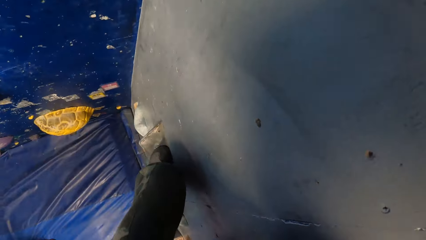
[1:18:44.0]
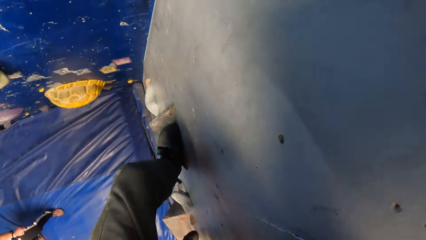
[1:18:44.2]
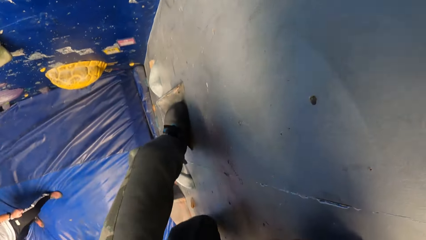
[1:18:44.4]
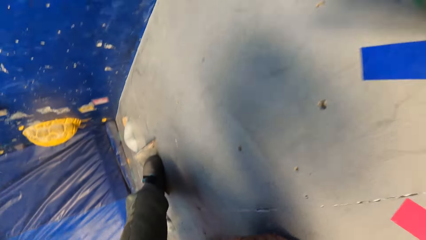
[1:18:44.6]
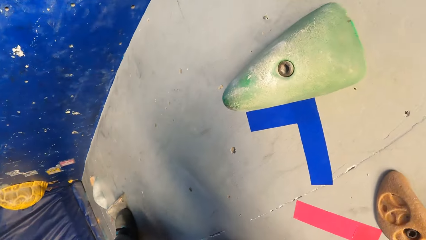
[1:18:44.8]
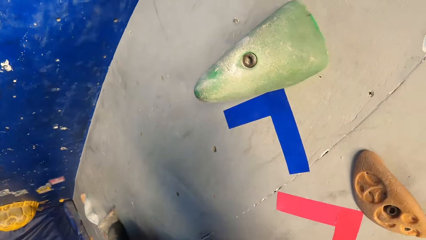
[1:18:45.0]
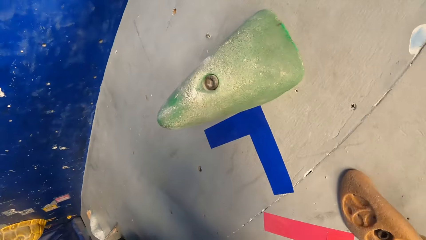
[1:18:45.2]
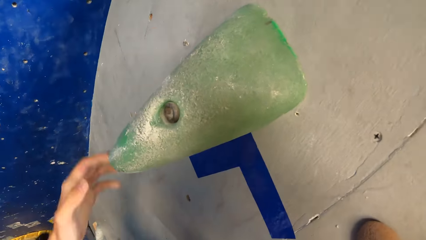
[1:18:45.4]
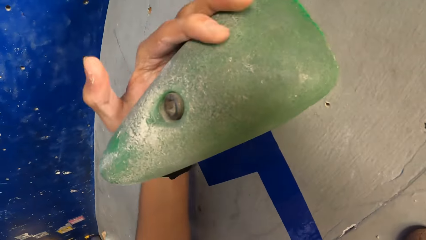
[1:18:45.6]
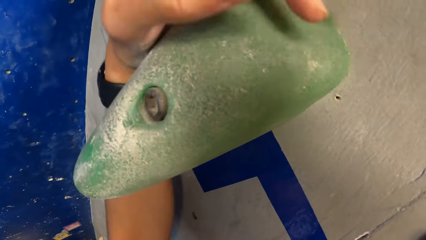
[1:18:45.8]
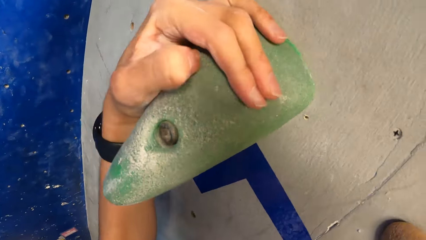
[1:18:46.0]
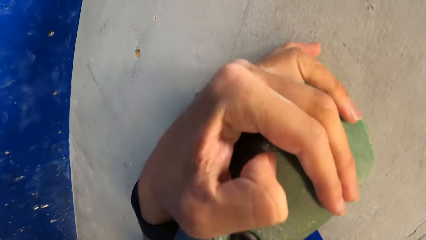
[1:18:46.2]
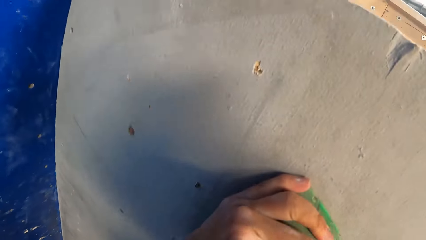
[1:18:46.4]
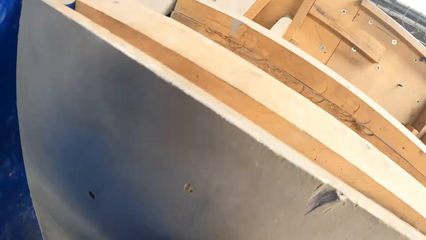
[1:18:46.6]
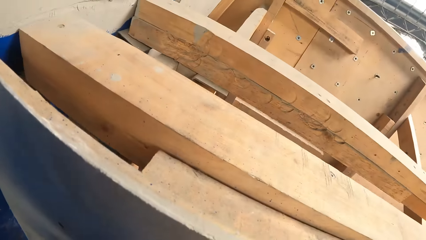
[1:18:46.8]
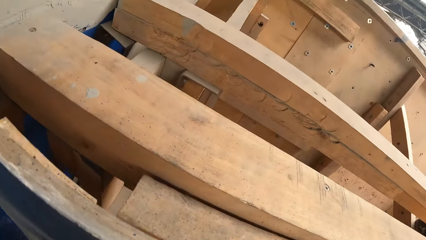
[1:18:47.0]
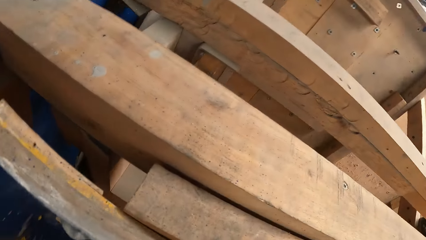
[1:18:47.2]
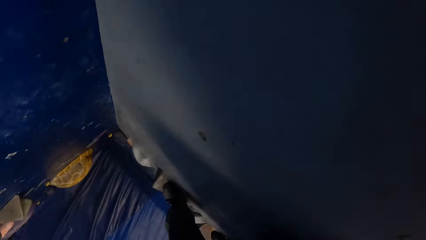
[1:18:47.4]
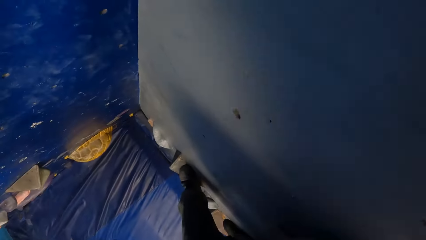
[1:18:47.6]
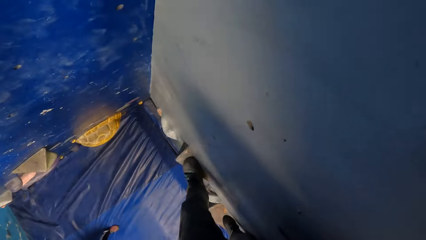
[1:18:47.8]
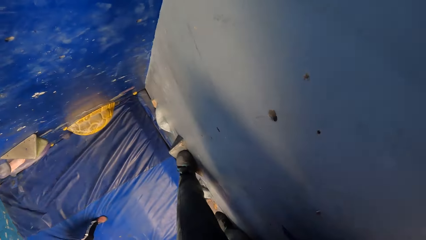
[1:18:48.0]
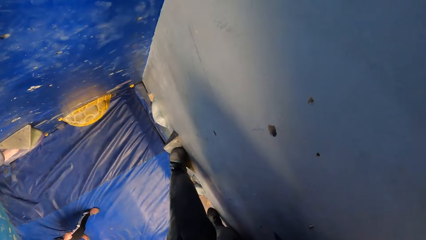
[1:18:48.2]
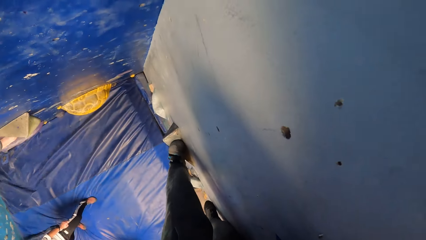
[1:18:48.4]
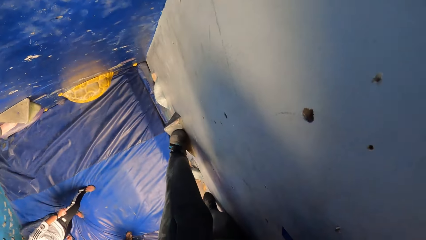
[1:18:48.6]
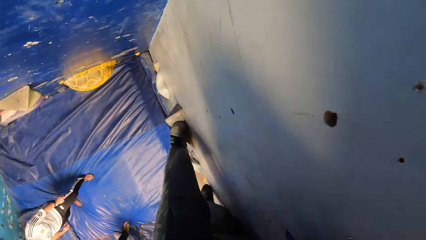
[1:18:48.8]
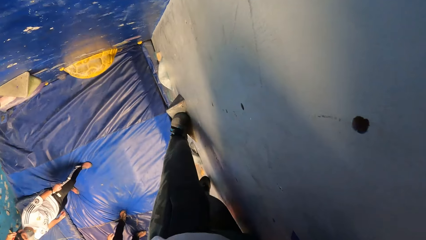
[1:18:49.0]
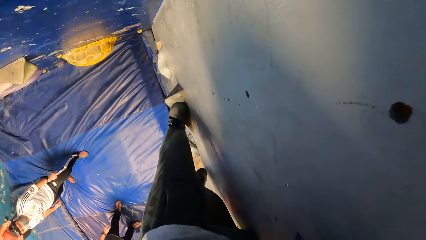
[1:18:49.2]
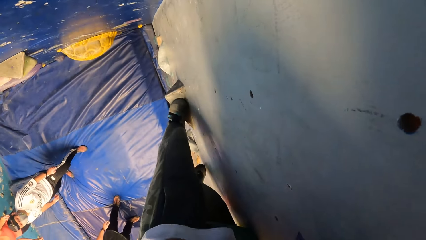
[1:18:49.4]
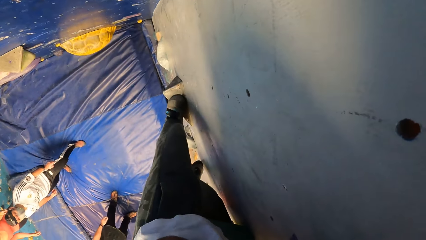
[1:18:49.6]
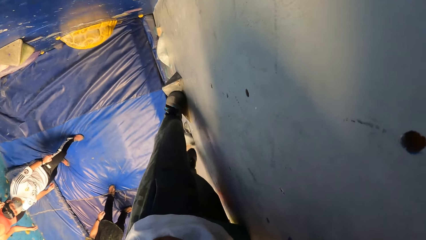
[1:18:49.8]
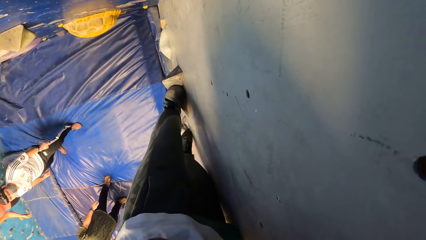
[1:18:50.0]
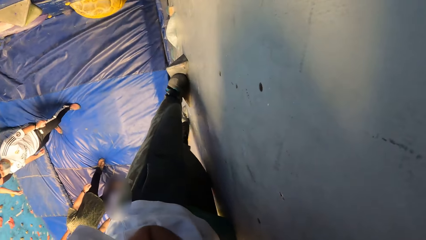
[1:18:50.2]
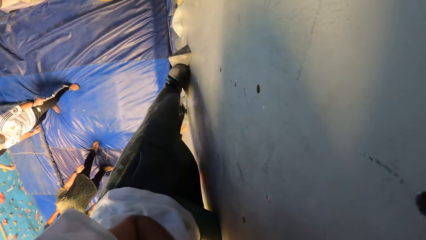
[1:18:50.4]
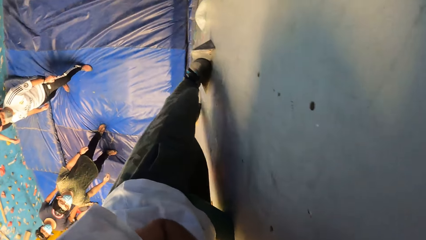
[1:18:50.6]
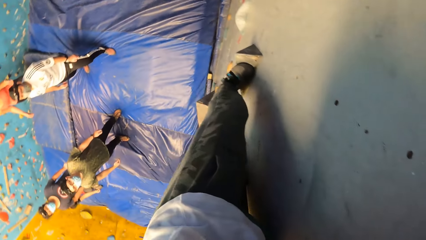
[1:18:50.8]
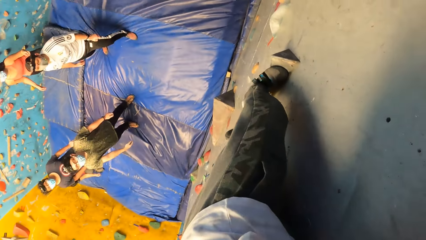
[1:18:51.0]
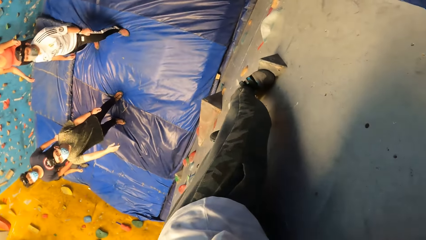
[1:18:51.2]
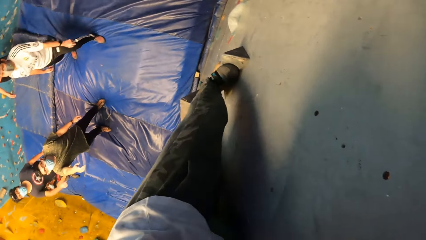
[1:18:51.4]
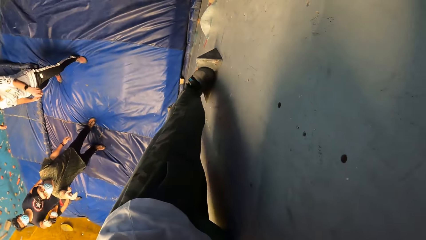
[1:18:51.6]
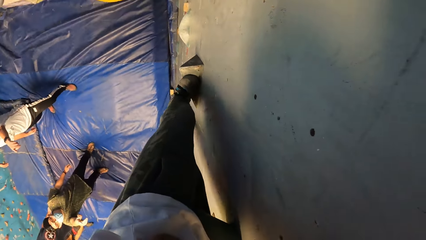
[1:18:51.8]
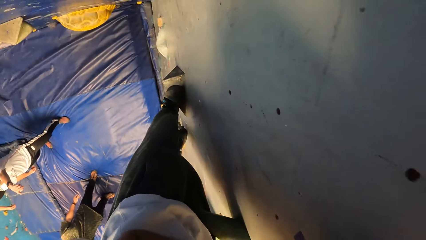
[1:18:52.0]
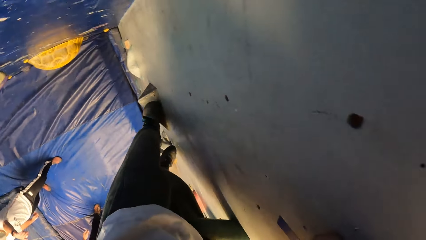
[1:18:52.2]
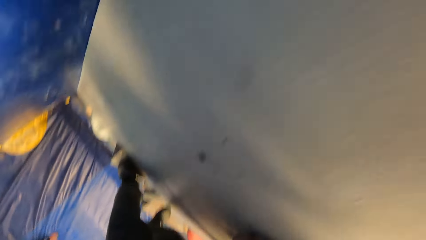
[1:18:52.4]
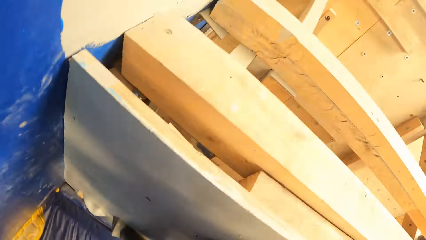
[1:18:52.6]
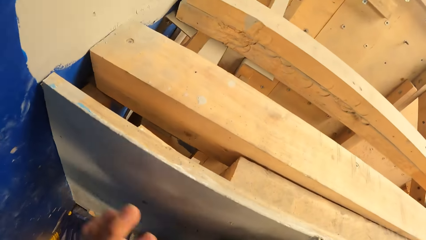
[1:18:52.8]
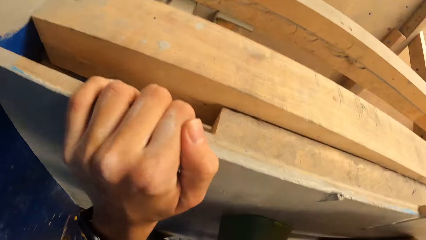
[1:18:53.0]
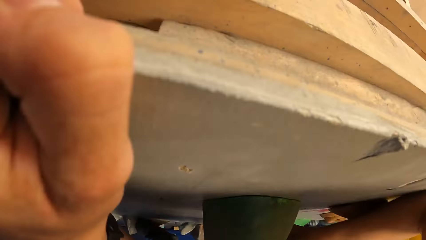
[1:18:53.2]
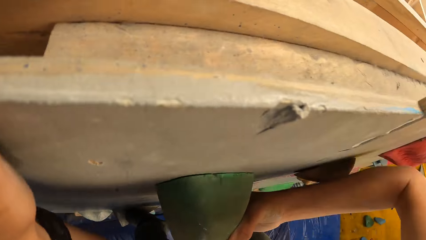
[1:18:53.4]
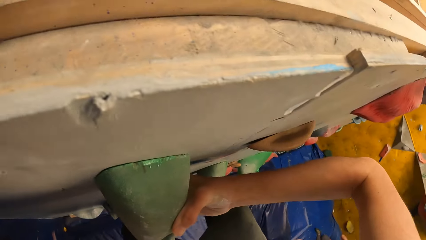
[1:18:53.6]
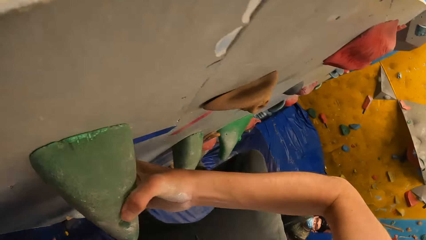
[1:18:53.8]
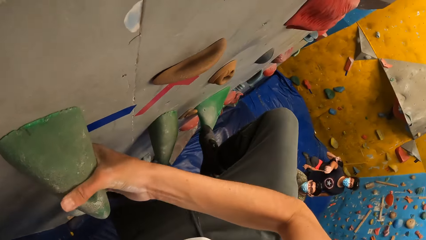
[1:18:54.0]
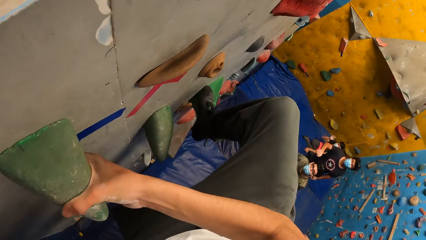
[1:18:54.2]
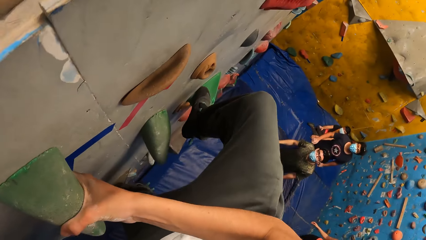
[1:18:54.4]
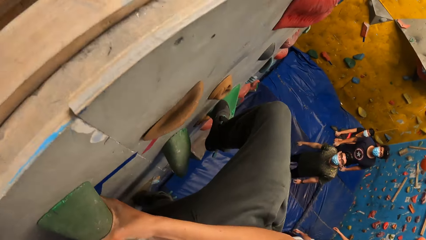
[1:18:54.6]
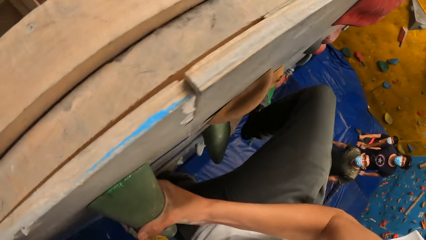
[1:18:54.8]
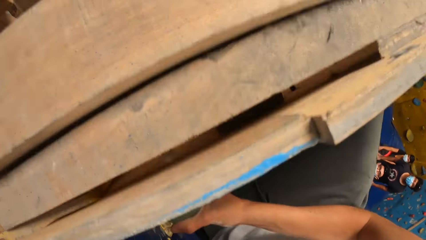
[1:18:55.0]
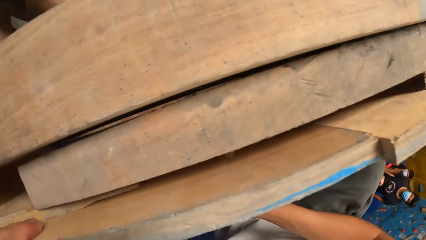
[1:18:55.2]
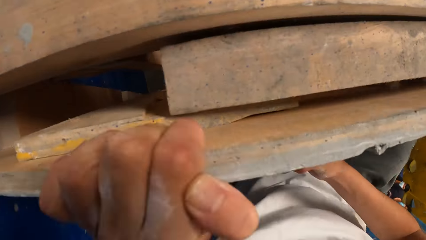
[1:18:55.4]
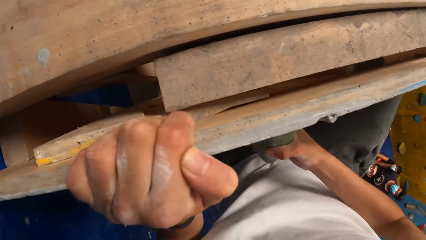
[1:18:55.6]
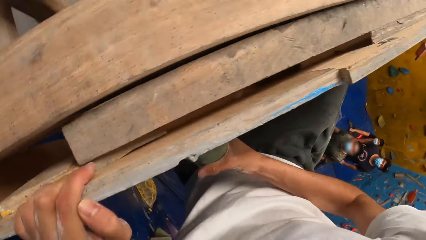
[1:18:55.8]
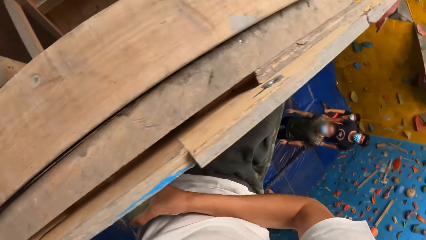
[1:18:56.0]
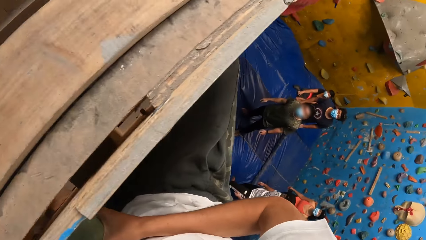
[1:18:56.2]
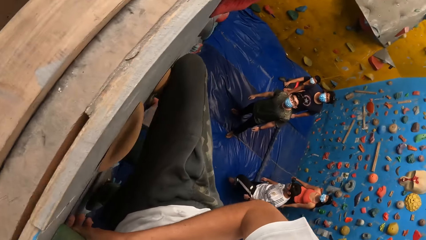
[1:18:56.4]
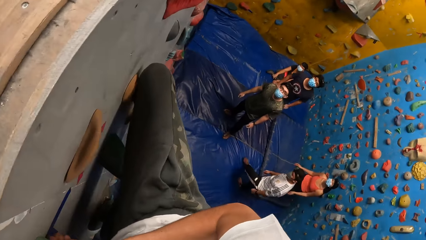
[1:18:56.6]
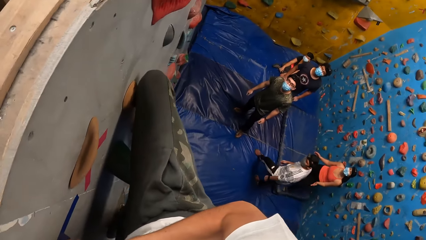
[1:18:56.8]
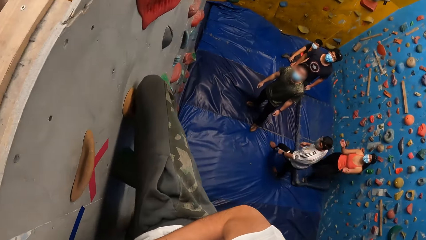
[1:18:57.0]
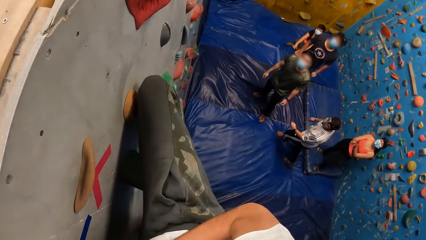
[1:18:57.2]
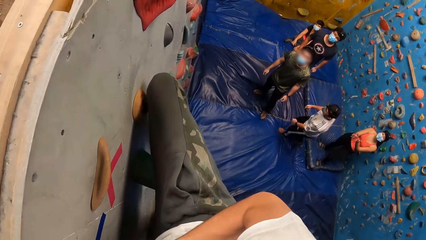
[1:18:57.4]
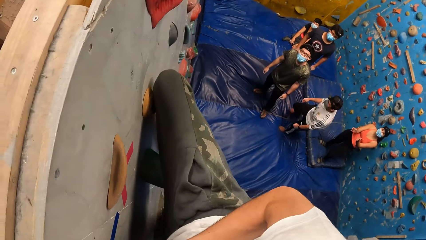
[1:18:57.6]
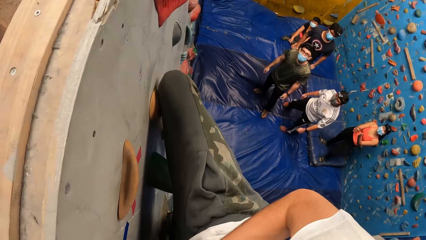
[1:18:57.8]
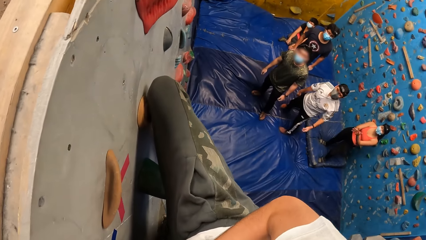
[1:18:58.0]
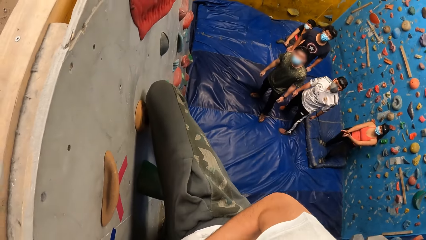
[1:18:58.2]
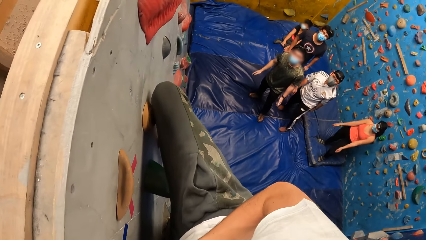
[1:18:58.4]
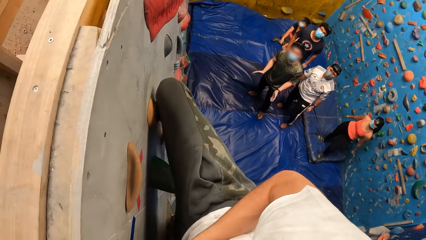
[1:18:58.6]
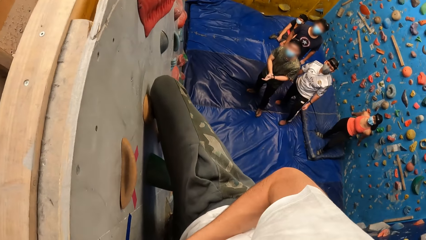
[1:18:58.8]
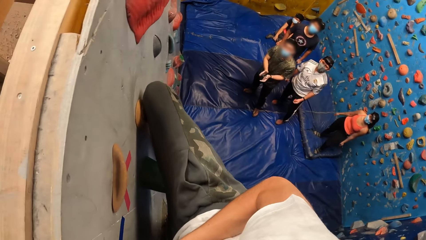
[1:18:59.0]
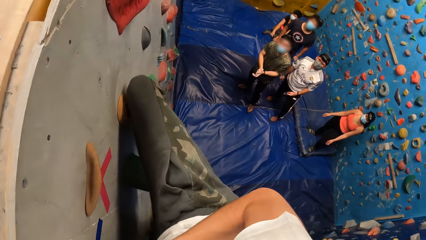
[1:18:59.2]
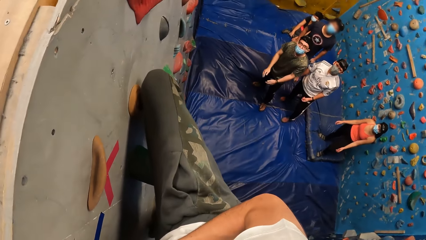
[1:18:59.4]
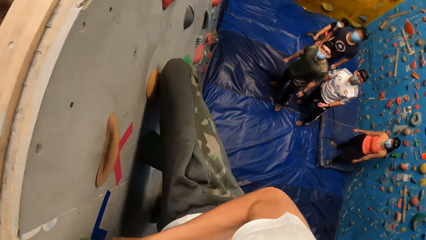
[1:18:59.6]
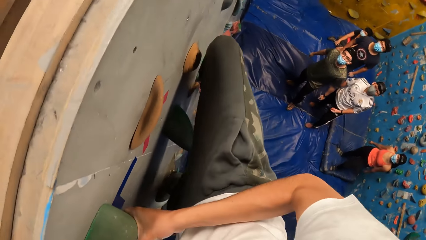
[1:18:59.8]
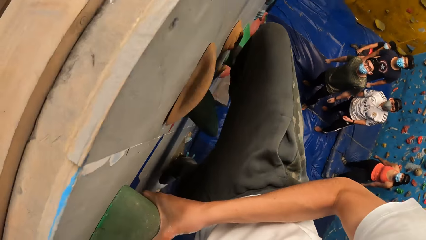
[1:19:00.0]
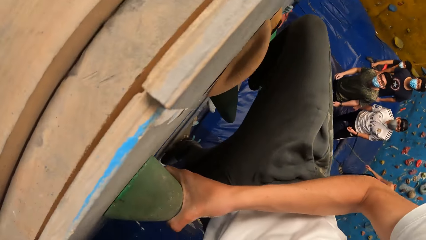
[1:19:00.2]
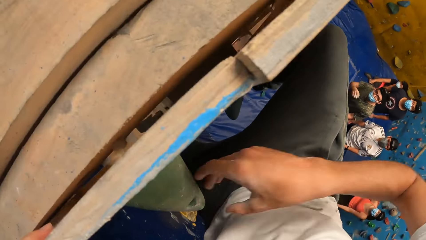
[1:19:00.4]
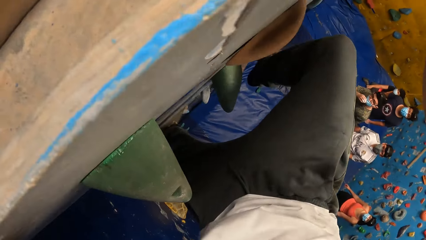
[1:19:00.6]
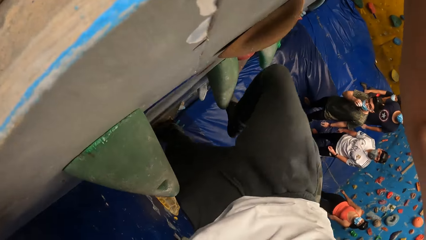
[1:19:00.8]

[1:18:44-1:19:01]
The camera wearer holds the rock on the wall with the left hand. They look at the wood on top of the wall. They stand on top of the wall.
